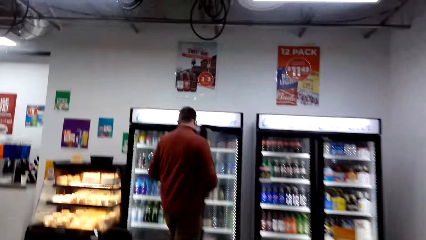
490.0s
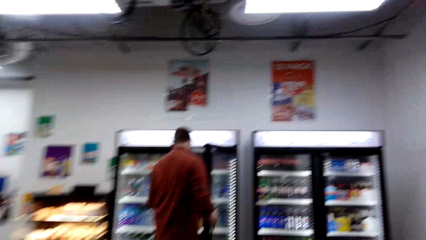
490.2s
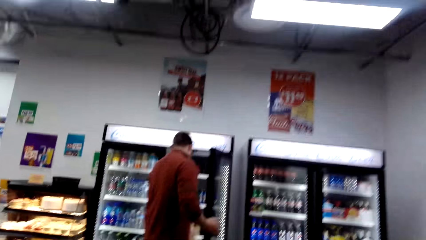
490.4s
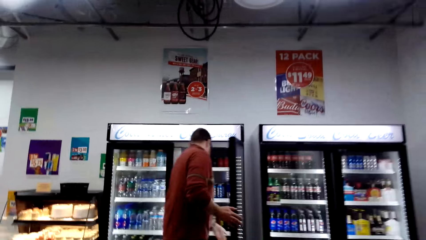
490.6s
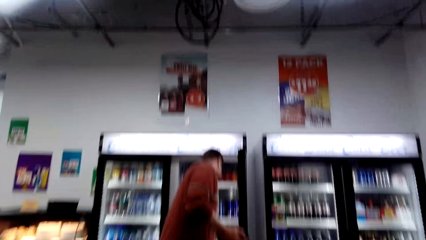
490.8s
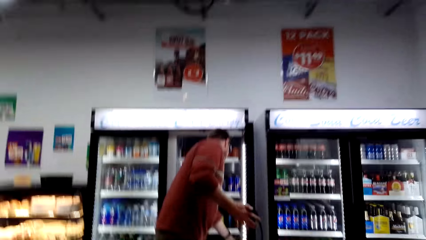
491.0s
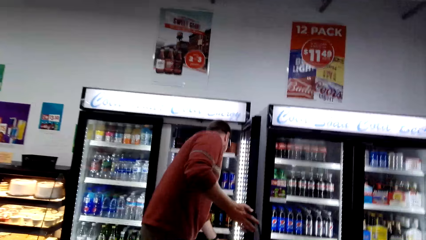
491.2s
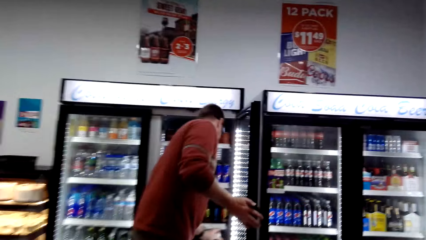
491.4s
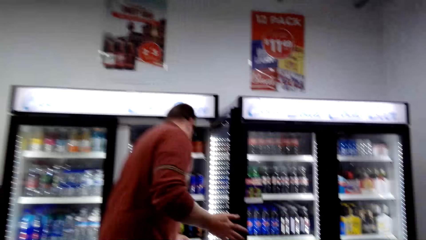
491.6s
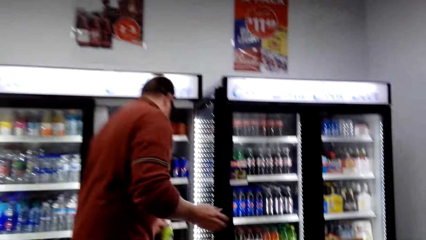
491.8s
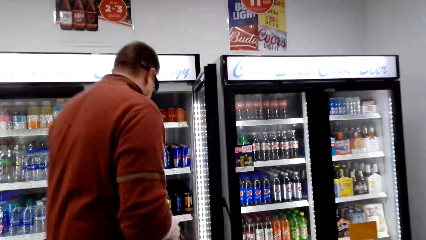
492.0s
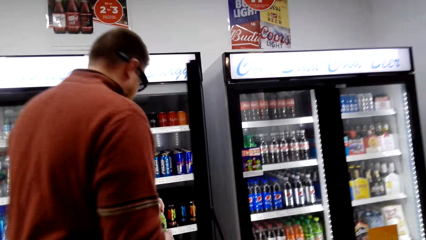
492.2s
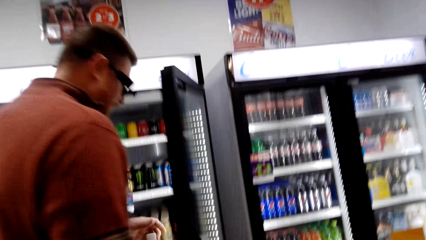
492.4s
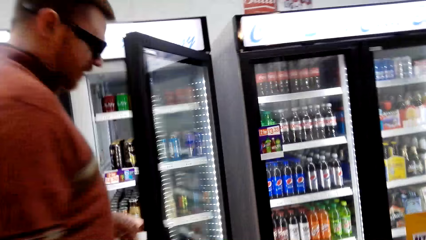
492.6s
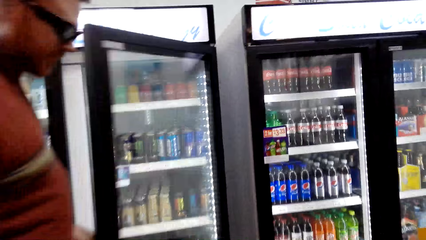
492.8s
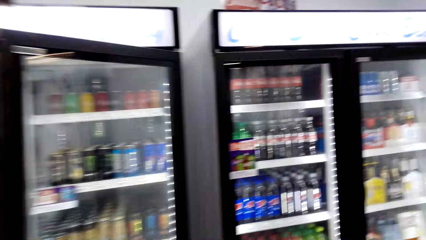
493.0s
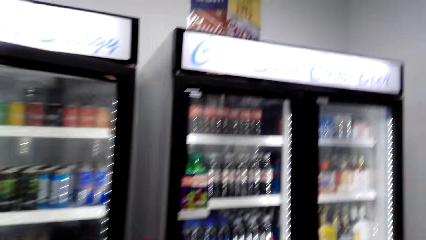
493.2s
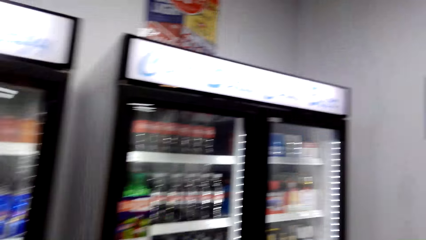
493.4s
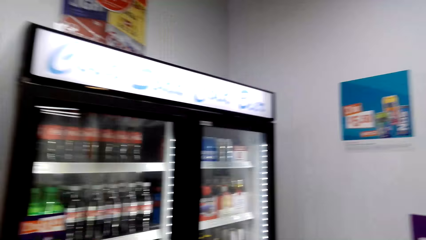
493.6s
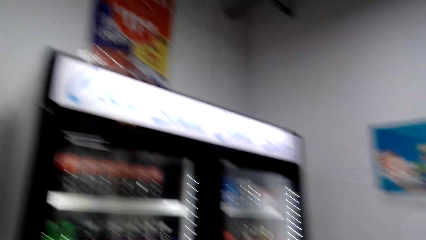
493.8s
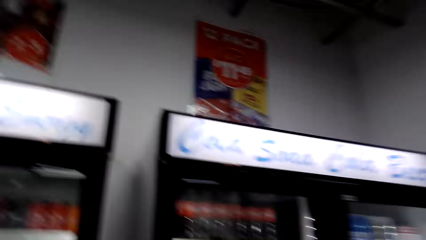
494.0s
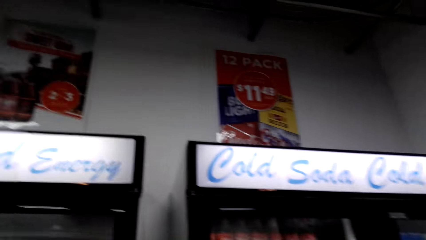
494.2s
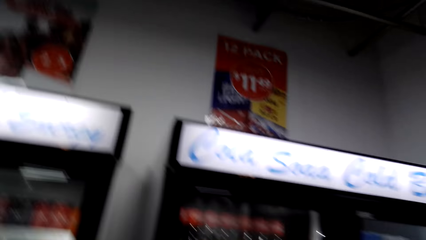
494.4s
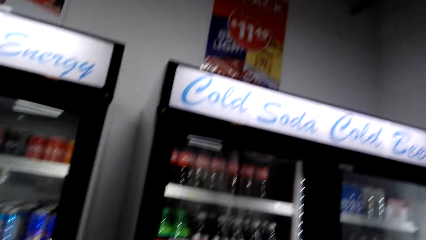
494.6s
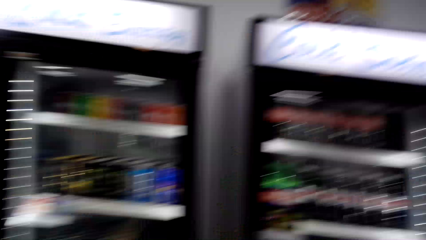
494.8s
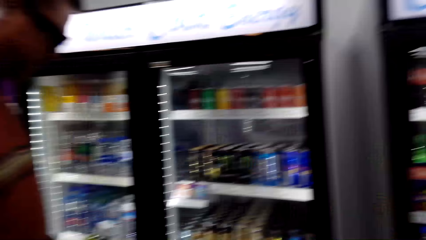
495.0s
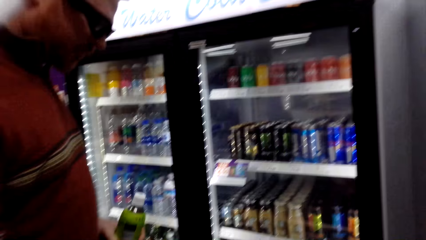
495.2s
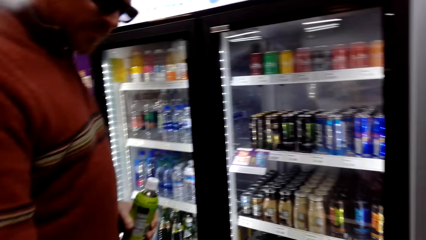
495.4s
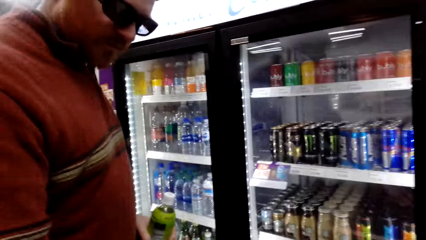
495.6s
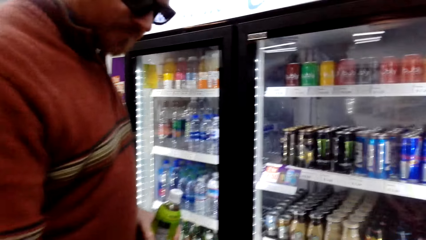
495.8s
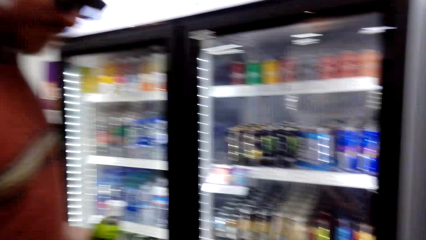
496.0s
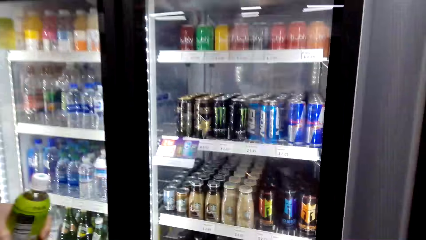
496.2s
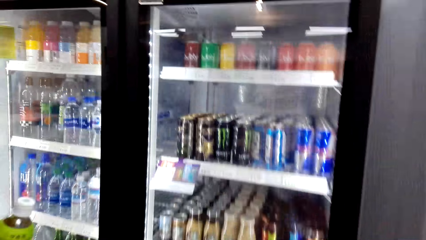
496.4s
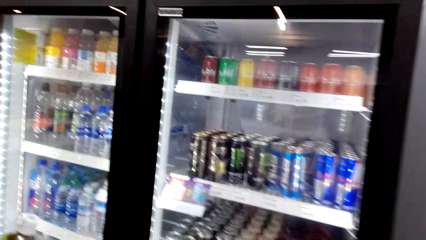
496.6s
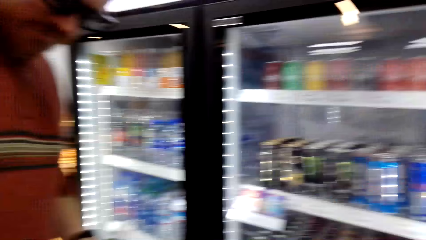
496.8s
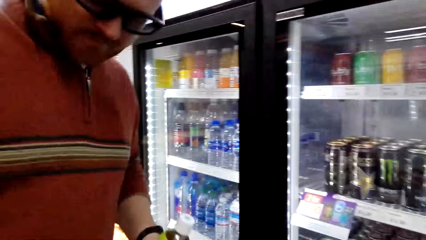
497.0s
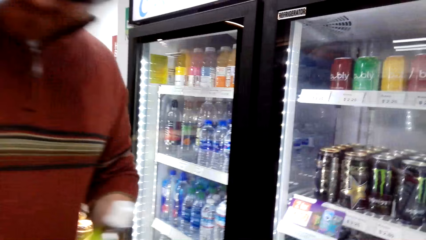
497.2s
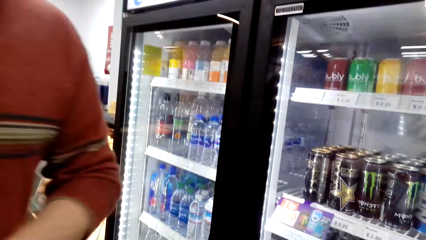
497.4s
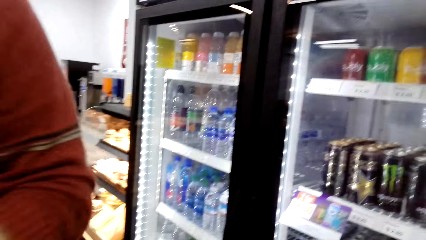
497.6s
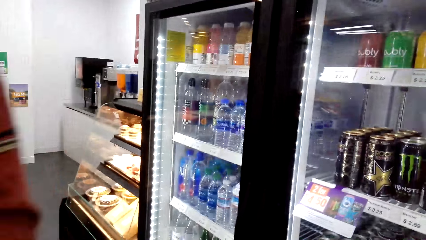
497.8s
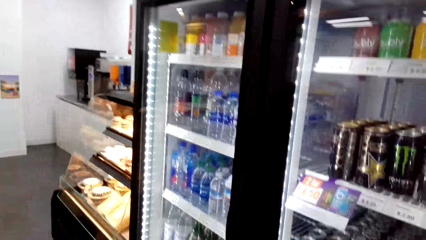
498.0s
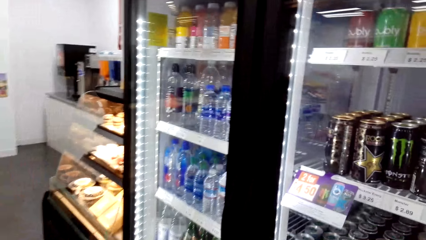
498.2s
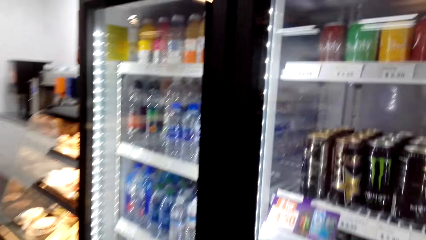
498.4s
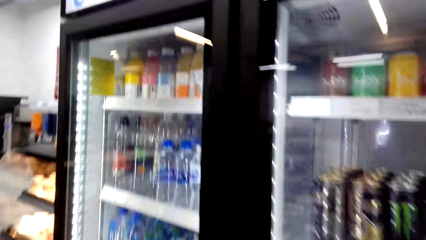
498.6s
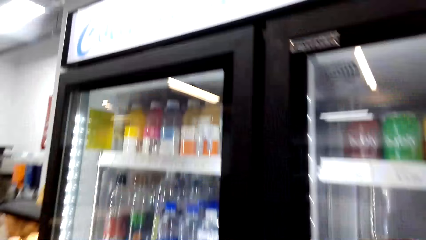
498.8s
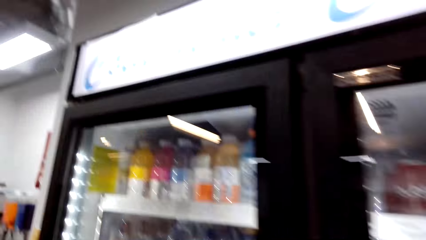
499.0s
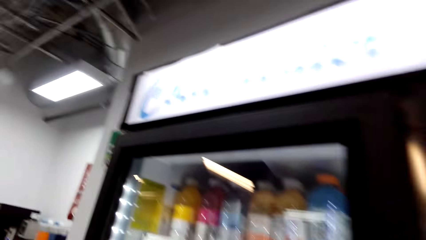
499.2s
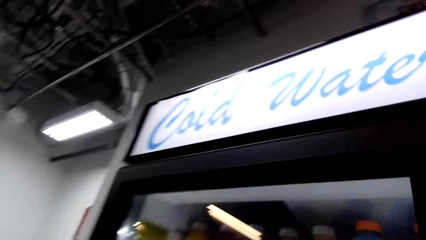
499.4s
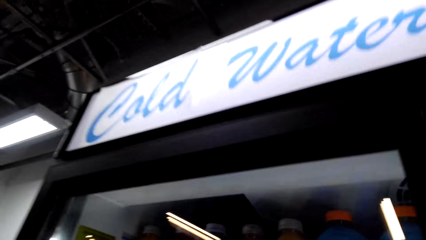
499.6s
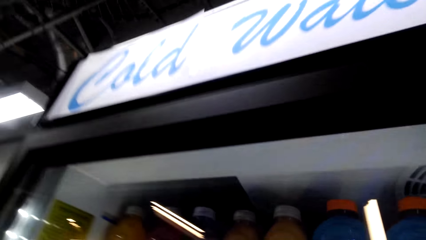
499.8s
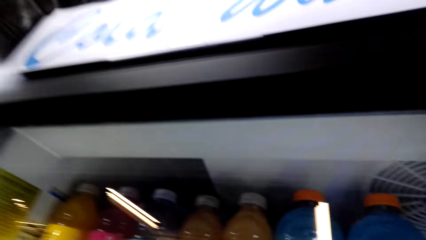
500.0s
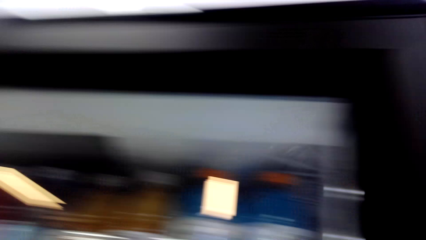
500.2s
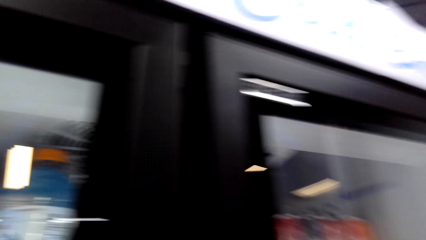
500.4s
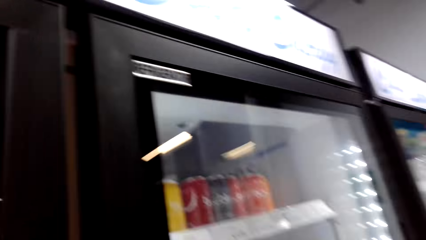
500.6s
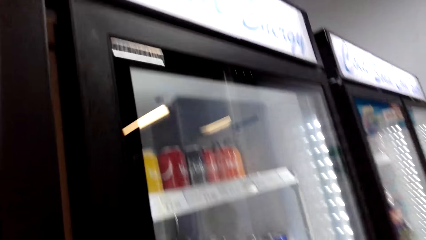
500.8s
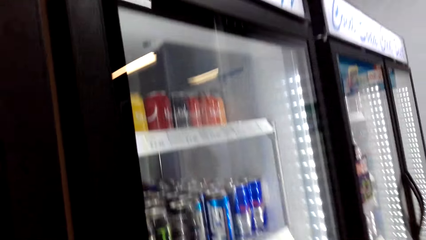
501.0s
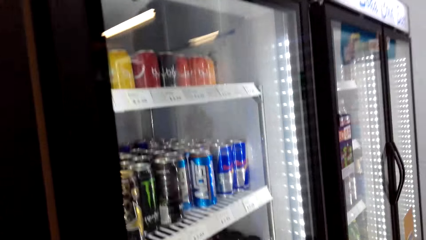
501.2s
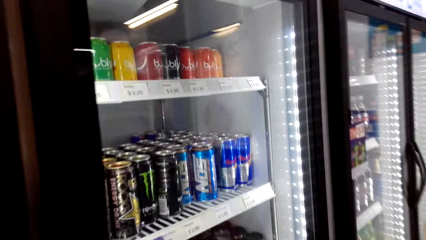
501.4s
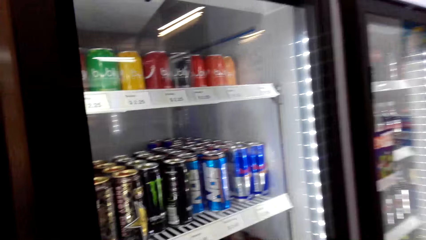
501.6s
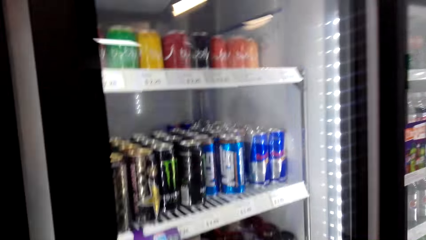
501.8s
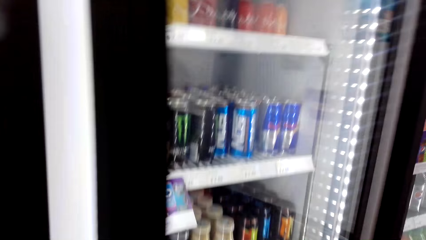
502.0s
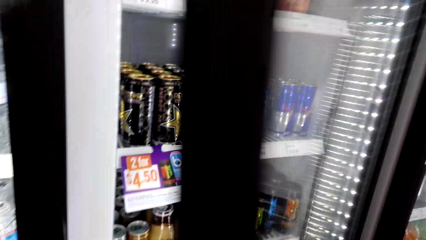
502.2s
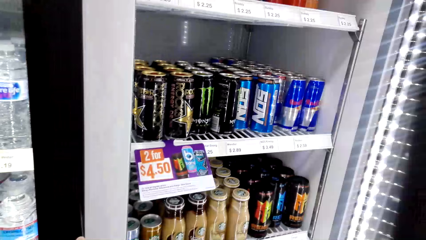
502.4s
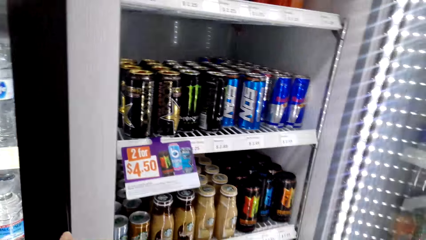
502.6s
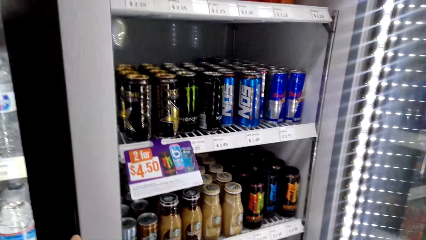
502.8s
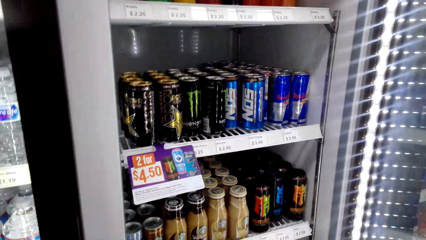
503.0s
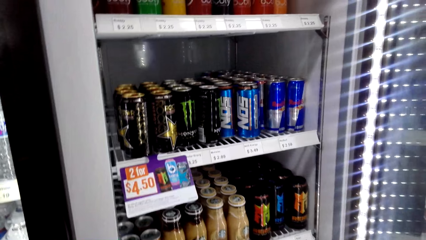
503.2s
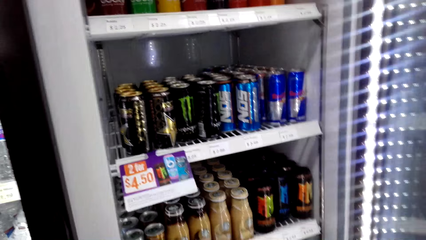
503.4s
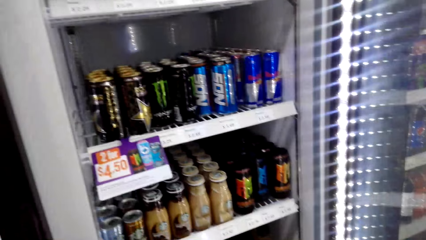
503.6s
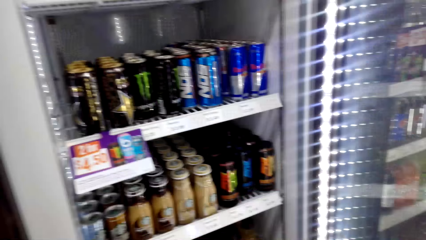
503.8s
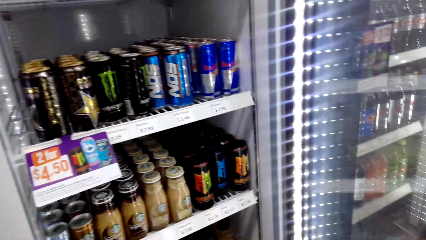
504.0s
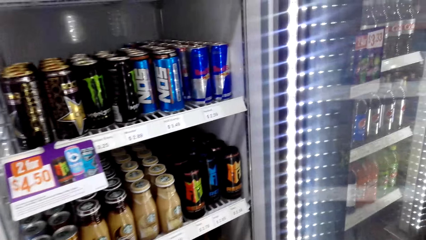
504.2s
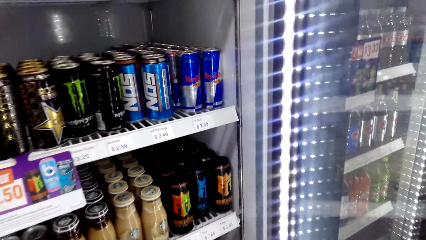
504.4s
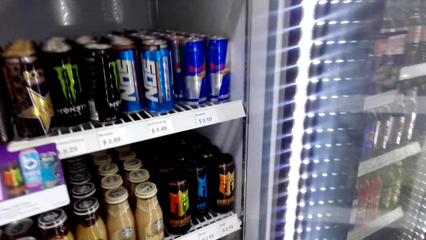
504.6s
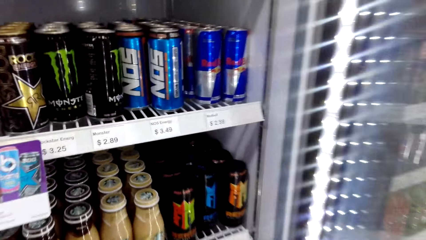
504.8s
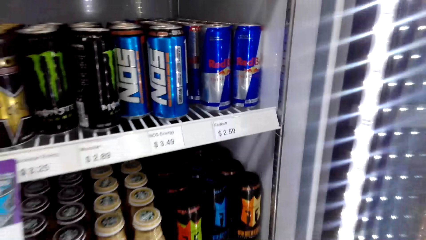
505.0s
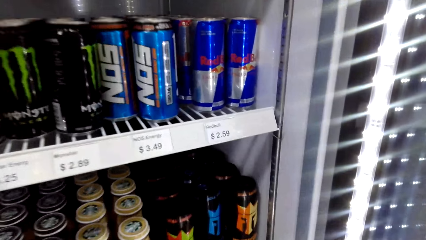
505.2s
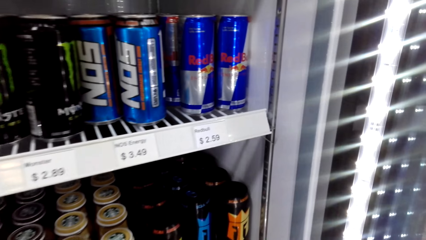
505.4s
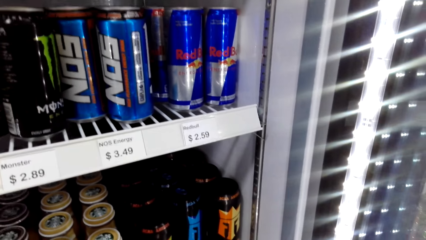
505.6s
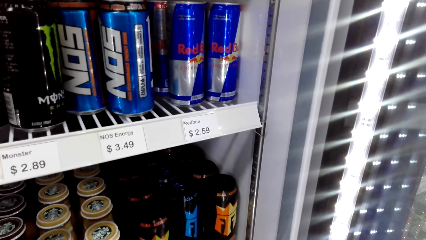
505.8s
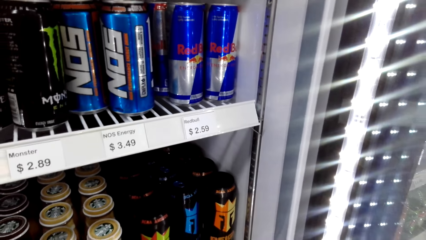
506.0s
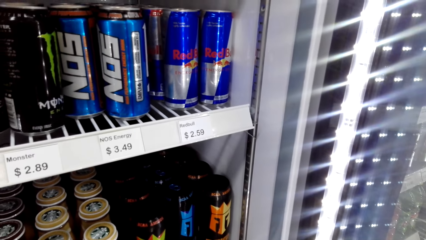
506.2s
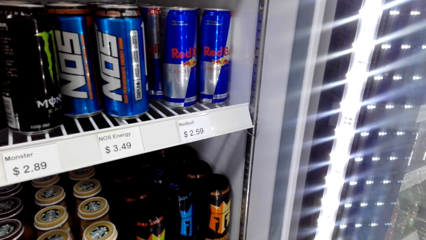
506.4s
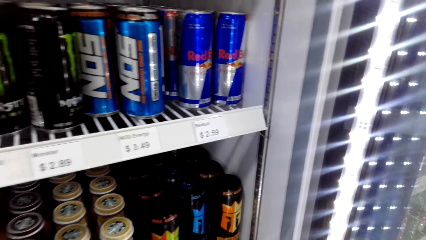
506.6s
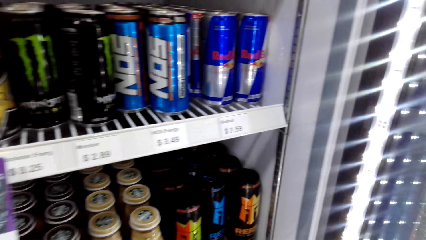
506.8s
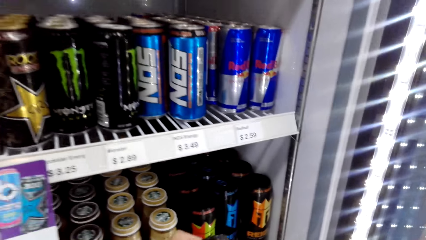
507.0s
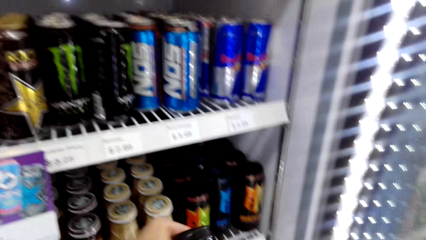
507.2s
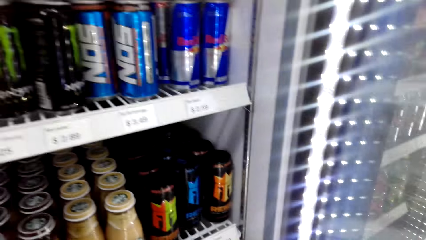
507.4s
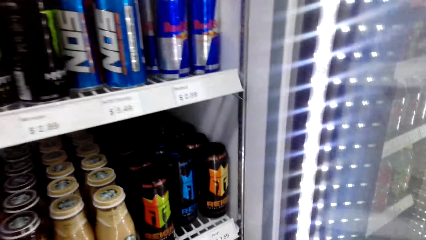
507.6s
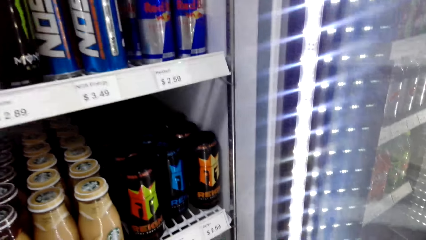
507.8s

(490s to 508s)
The camera wearer walks around the supermarket. A man opens a fridge door. The man picks a drink bottle from the fridge. The man converses with the camera wearer. The camera wearer looks around in the supermarket. The man converses with the camera wearer again. The man walks around in the supermarket. The camera wearer looks around the supermarket. They open a fridge door, view drinks in the fridge, and pick drinks from the fridge.
